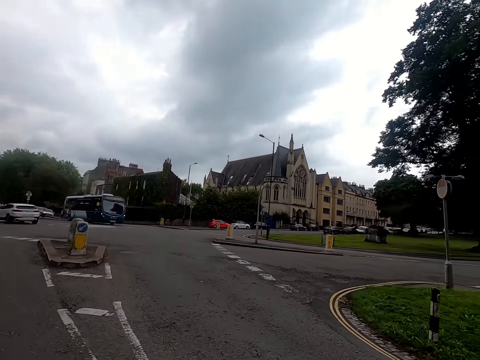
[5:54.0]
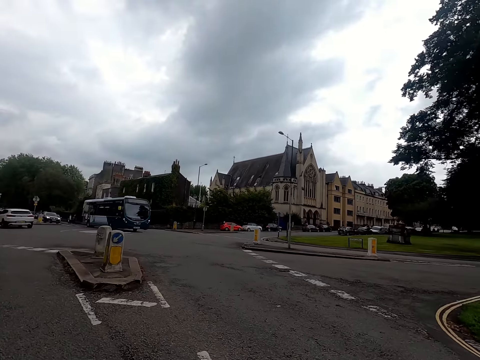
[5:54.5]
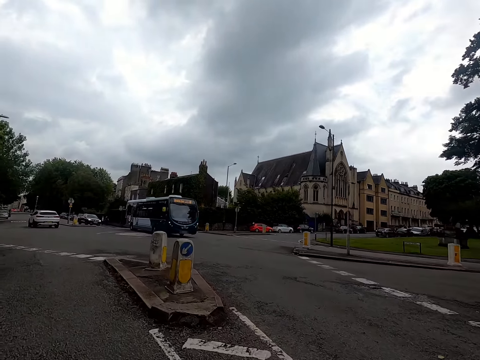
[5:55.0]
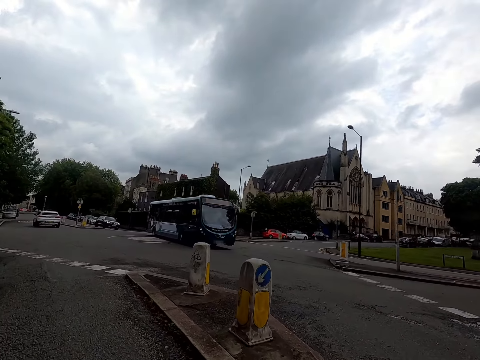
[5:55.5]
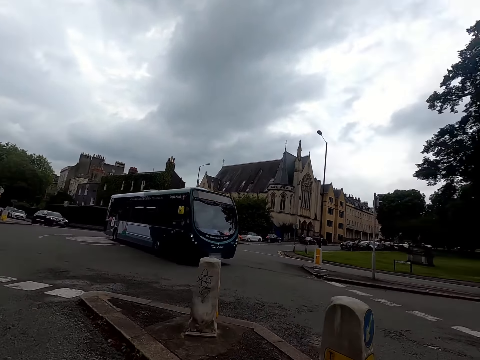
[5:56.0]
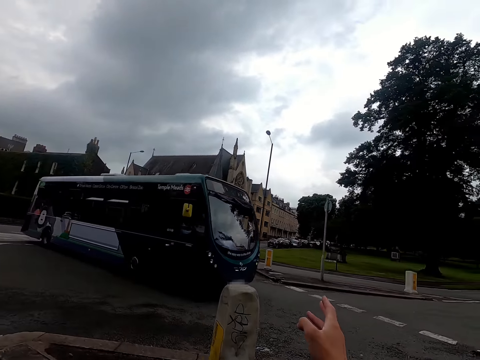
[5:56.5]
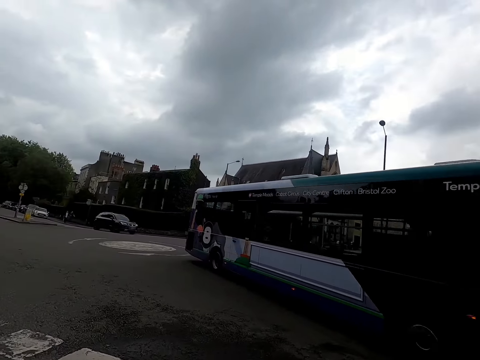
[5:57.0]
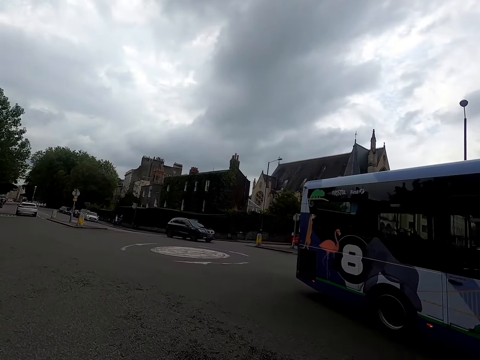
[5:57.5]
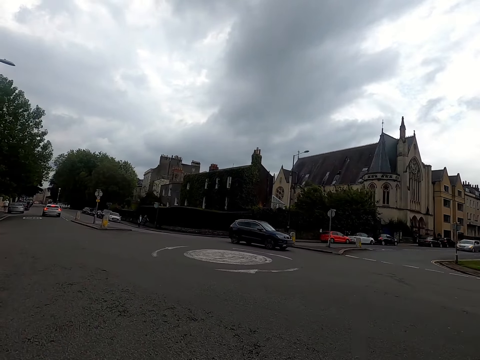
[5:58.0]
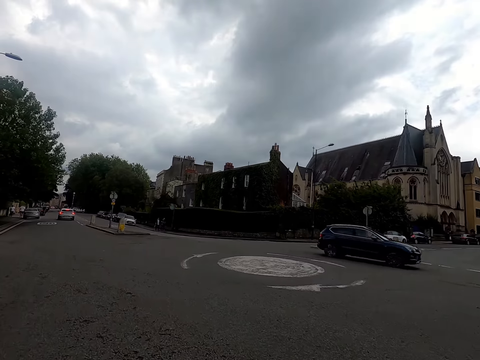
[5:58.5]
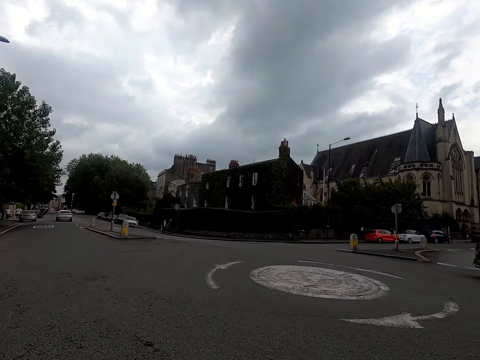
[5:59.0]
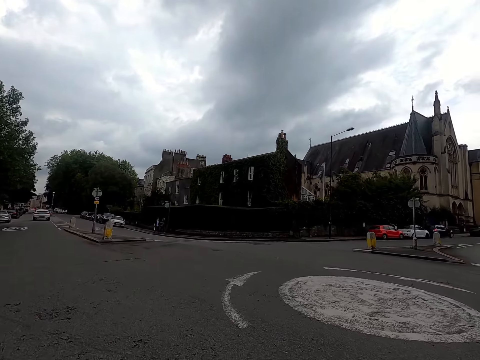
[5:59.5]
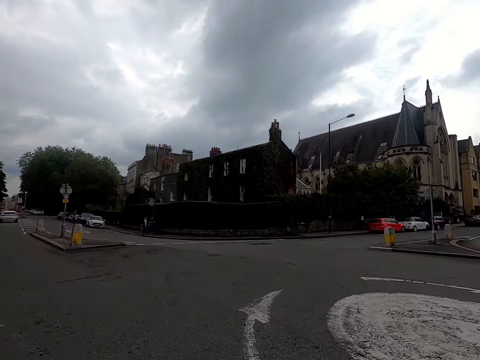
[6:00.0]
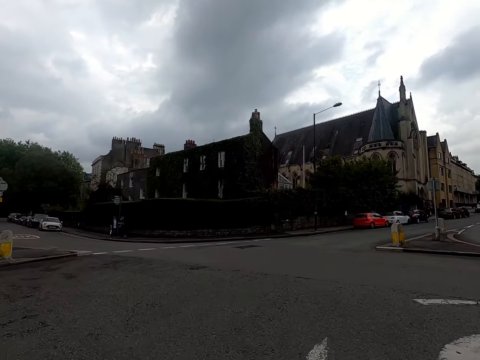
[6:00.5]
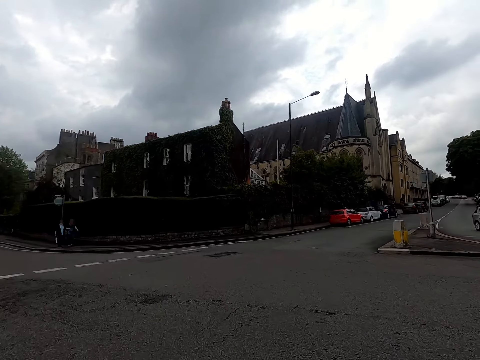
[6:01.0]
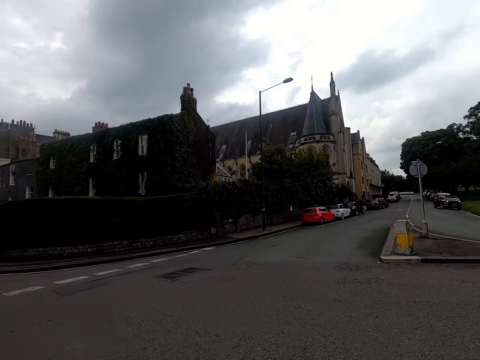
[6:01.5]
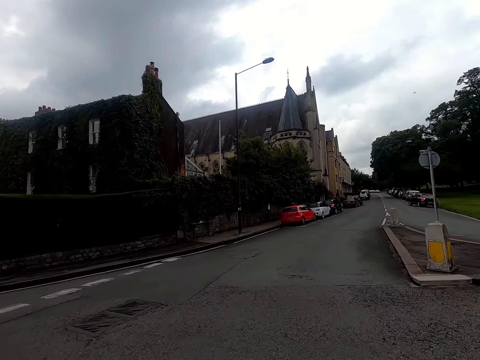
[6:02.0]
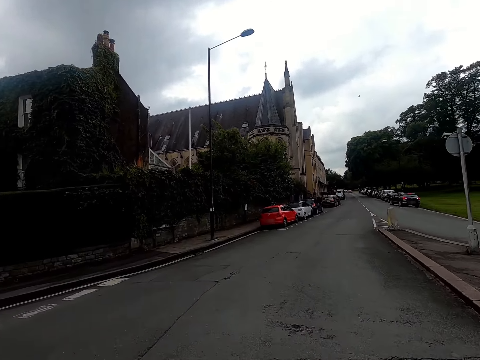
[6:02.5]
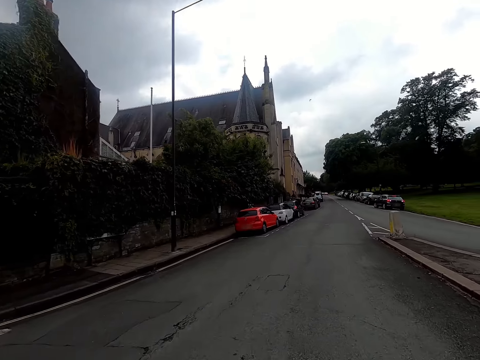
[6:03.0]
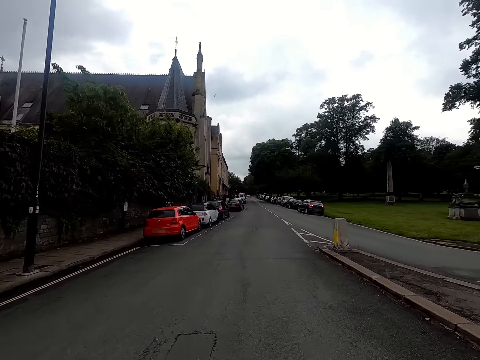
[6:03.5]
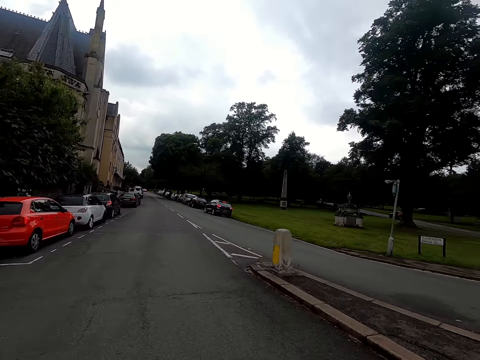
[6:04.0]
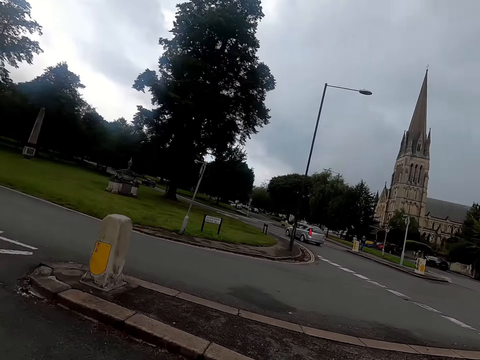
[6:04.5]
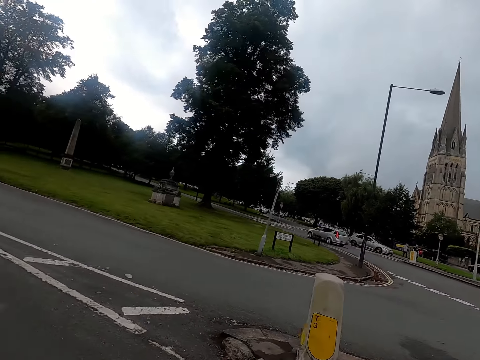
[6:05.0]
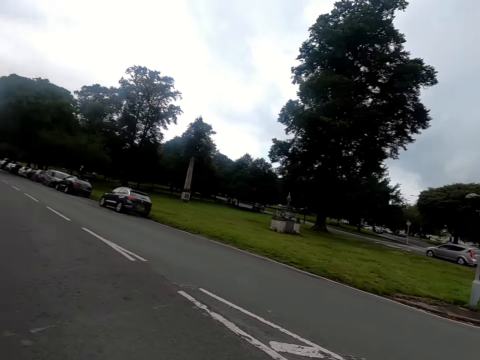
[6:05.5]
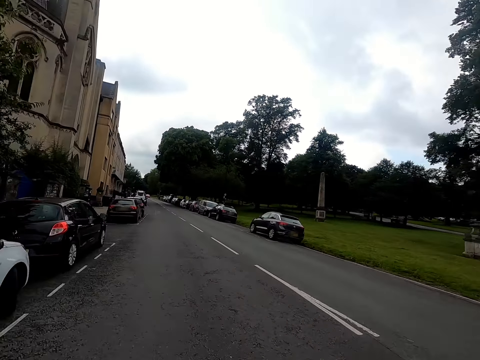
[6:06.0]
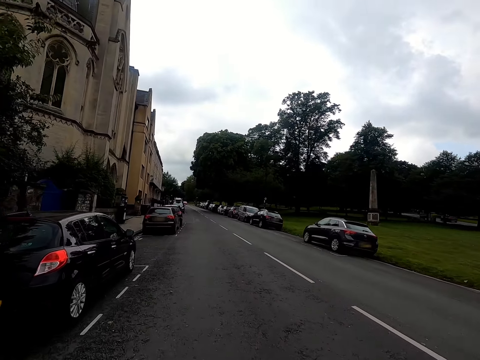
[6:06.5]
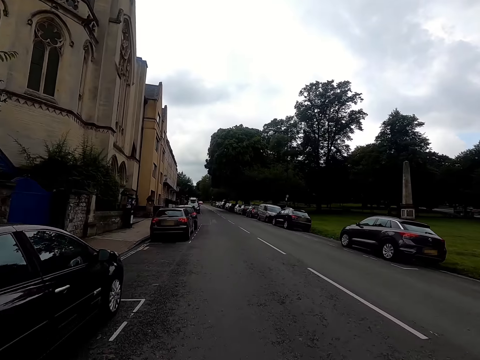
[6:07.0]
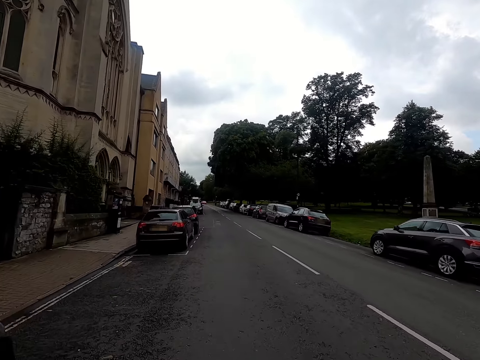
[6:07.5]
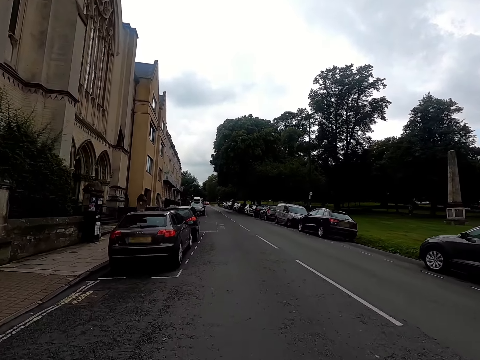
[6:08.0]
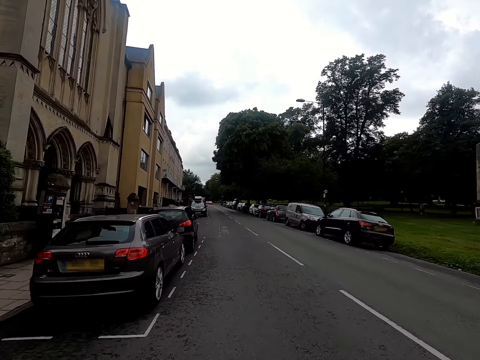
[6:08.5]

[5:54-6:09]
A blue bus drives past the camera wearer. A blue SUV drives past them. The camera wearer turns right.

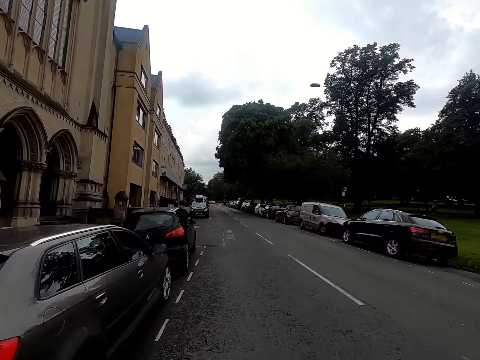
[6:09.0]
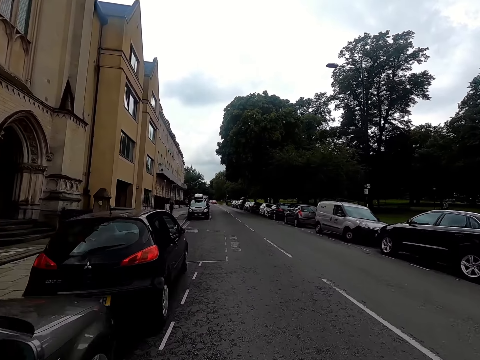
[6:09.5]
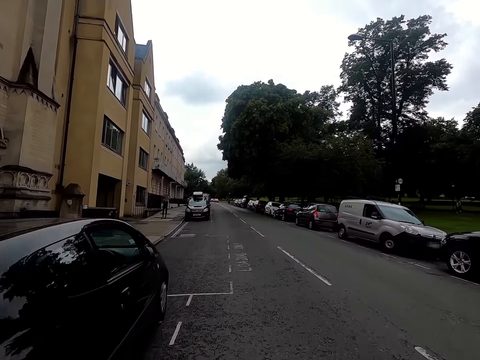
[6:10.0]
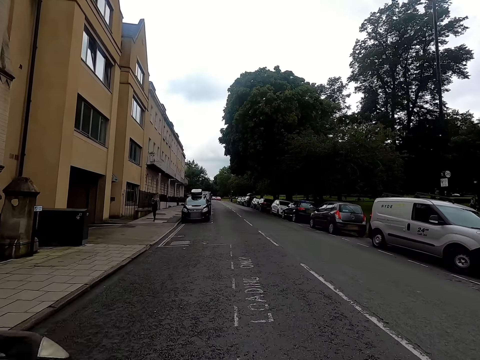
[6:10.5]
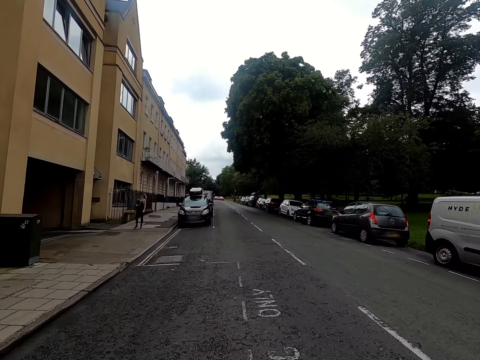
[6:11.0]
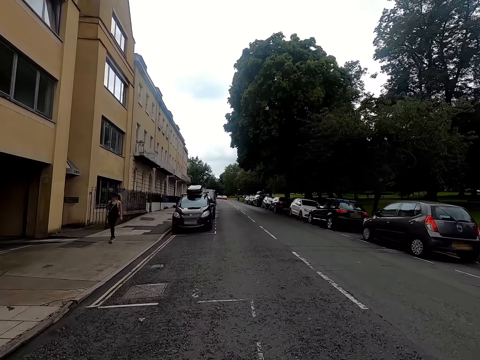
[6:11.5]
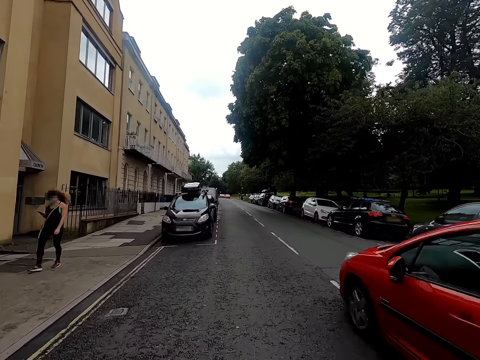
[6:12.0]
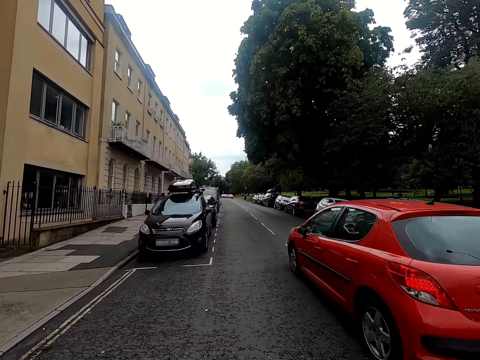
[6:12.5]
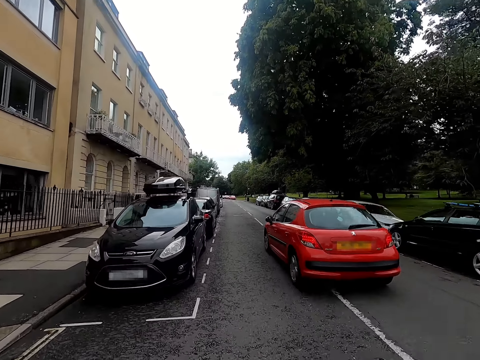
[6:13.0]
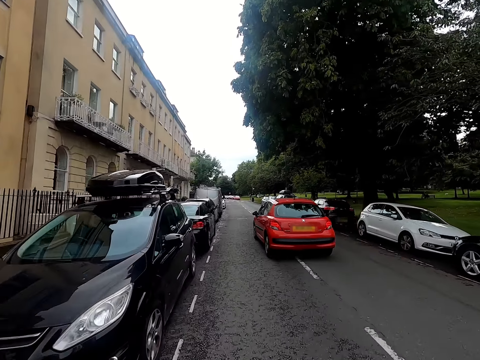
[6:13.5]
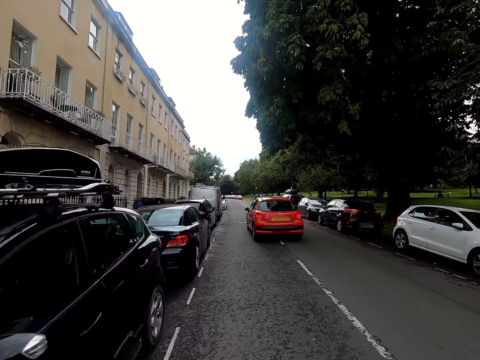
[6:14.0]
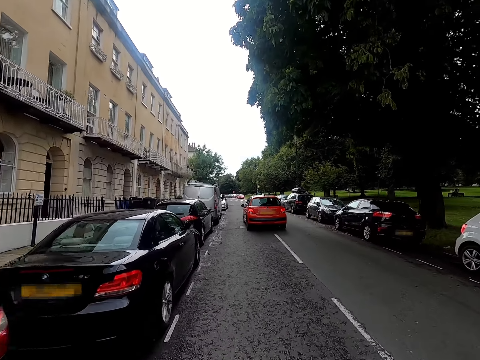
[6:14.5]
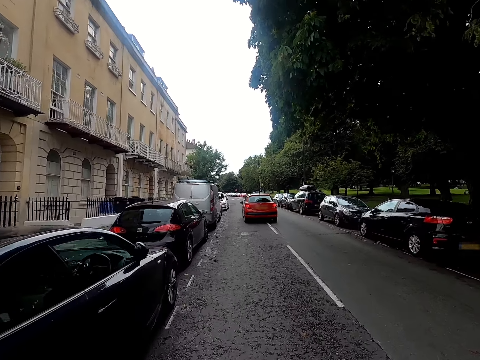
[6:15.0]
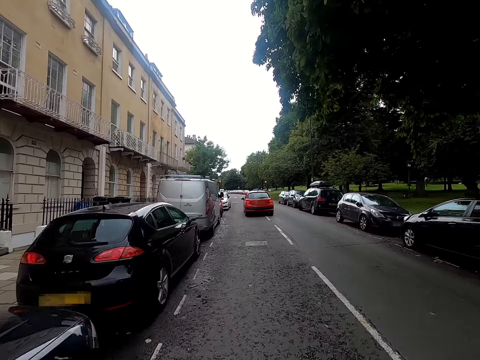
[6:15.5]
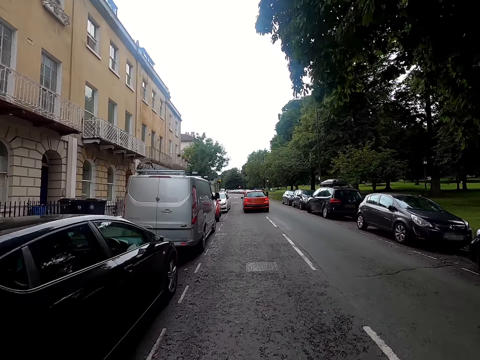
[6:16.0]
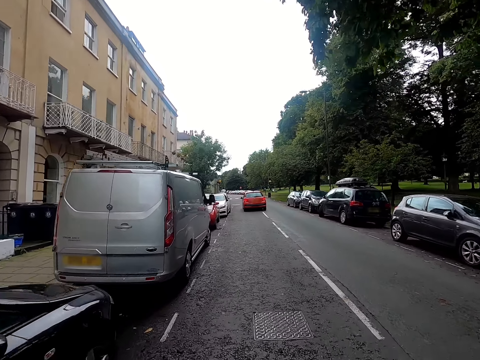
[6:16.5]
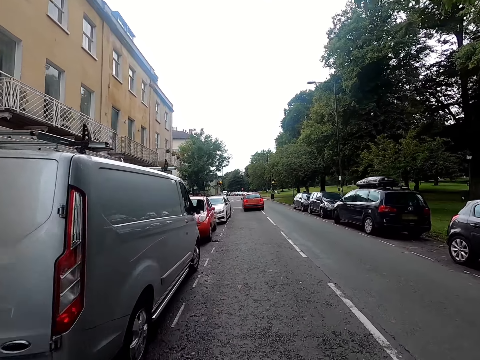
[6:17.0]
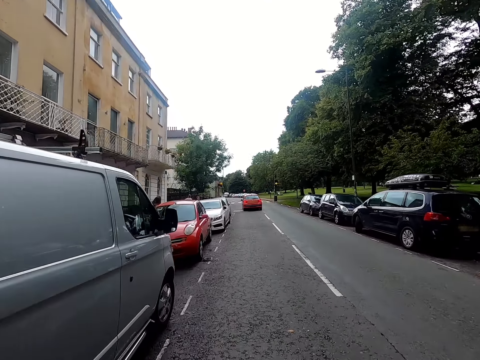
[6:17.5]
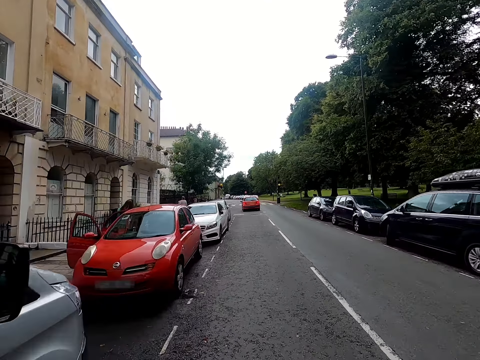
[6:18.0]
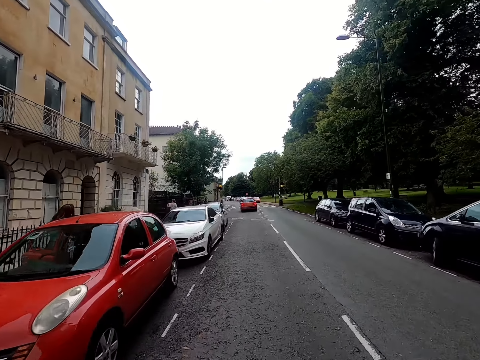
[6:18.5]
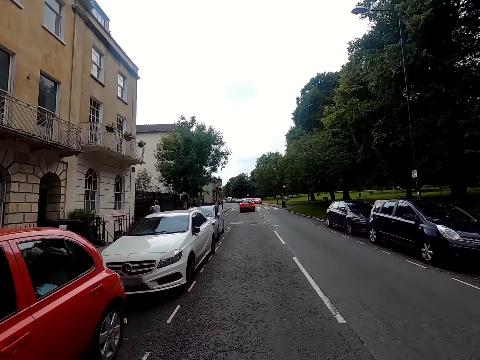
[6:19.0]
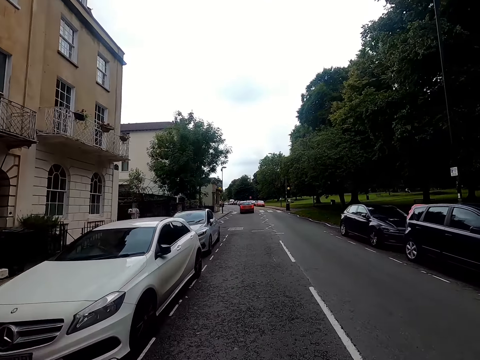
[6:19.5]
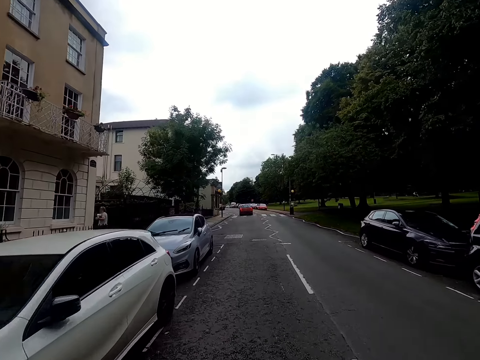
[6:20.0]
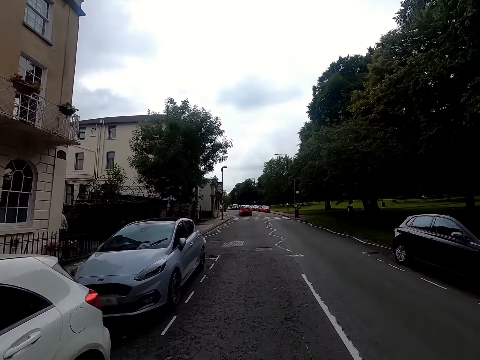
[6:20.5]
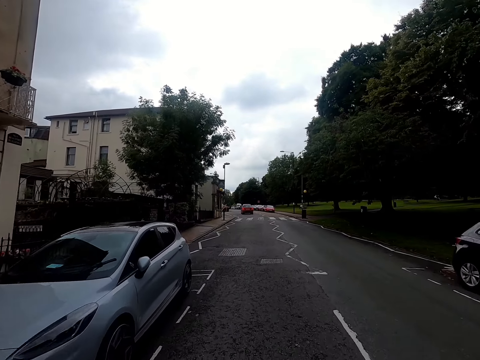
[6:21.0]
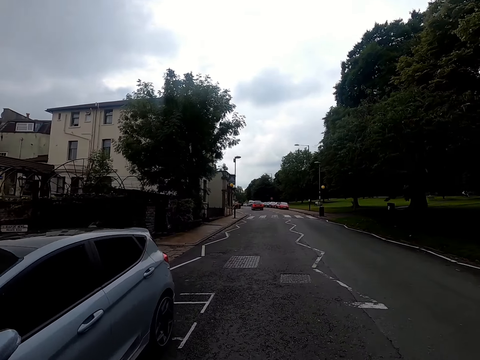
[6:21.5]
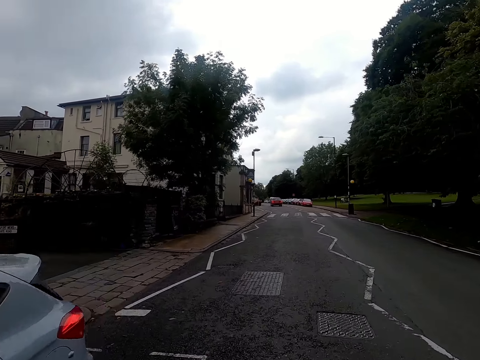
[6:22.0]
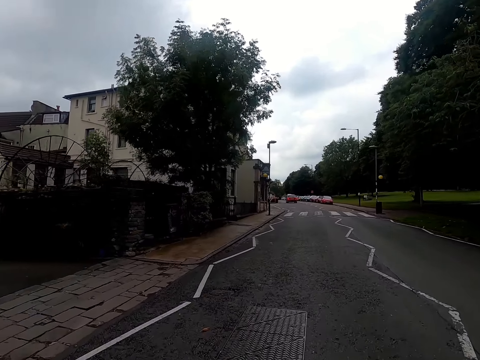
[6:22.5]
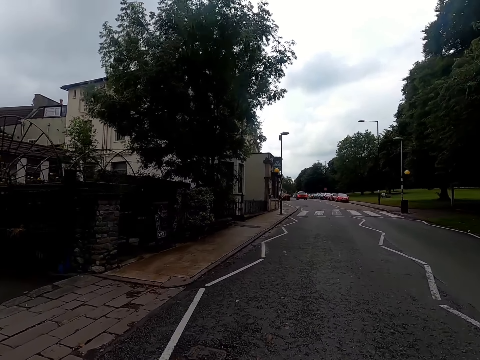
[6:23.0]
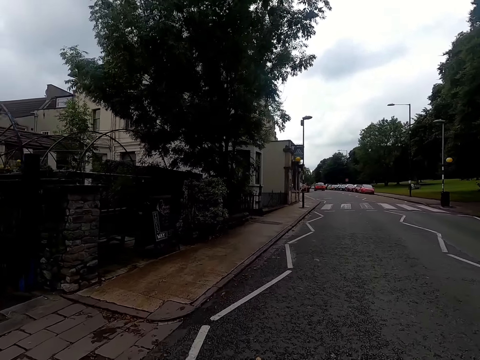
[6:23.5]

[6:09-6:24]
A red car drives past the camera wearer.
